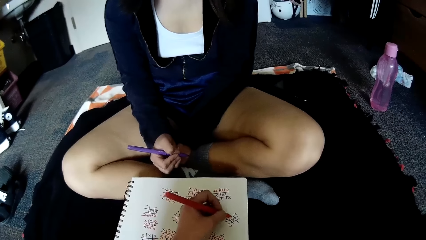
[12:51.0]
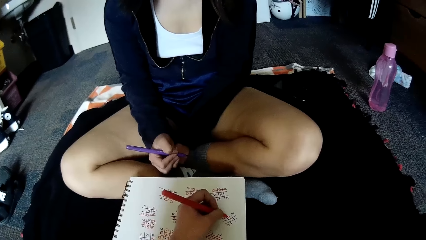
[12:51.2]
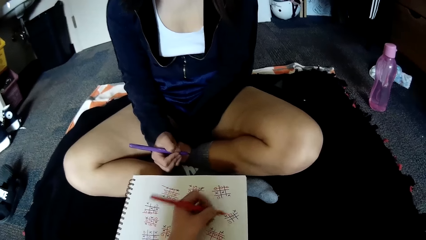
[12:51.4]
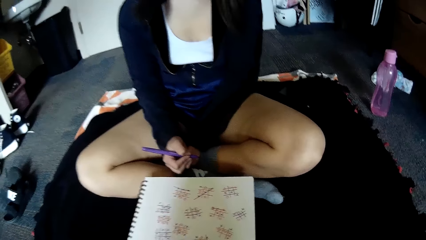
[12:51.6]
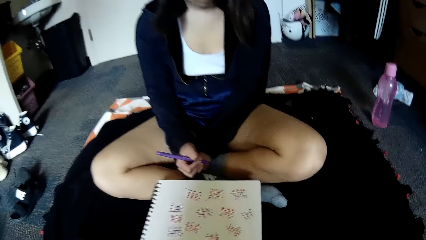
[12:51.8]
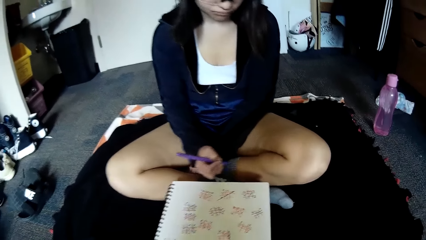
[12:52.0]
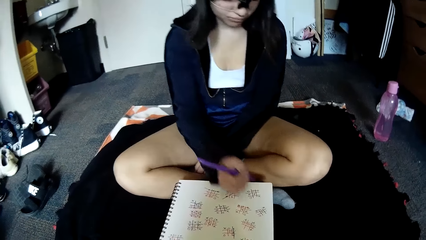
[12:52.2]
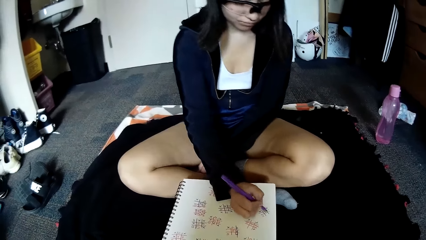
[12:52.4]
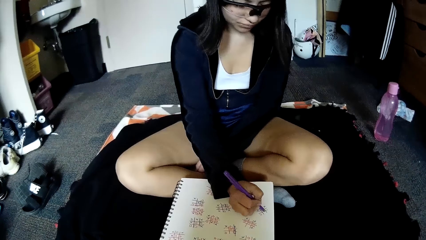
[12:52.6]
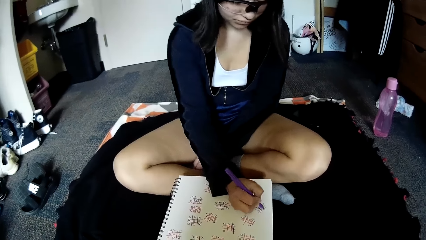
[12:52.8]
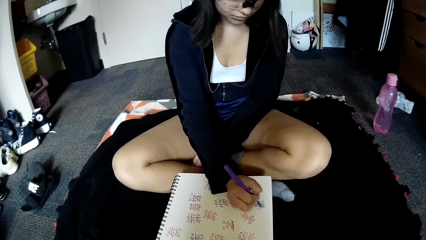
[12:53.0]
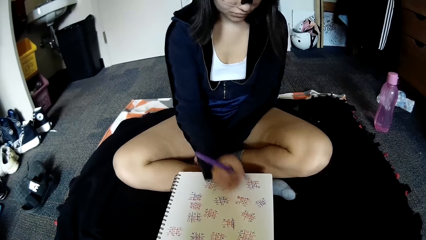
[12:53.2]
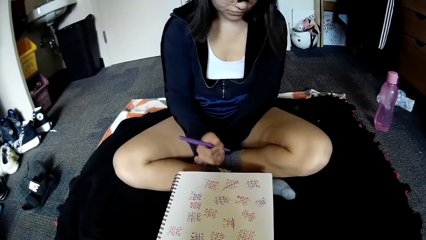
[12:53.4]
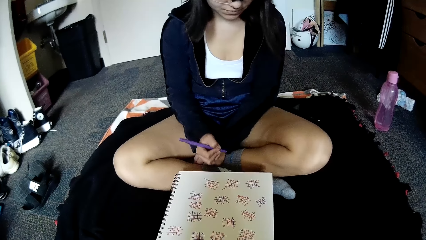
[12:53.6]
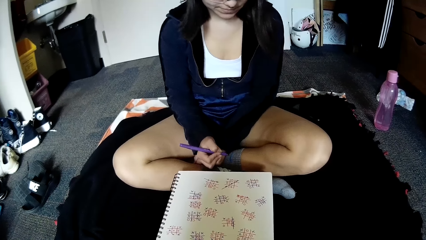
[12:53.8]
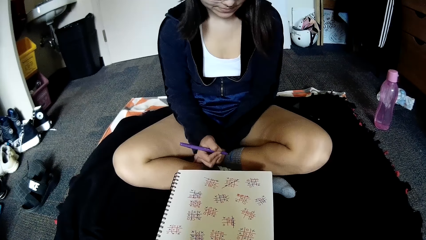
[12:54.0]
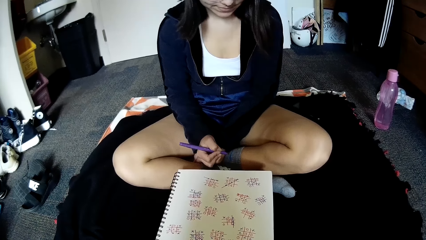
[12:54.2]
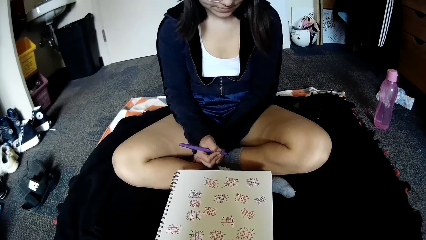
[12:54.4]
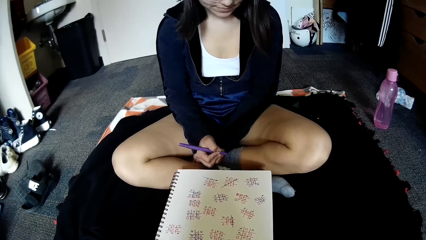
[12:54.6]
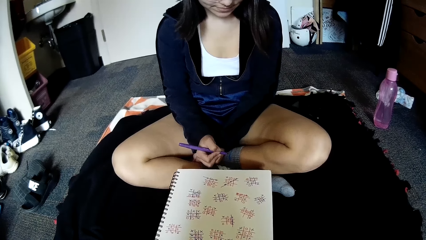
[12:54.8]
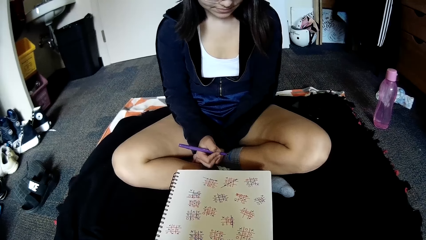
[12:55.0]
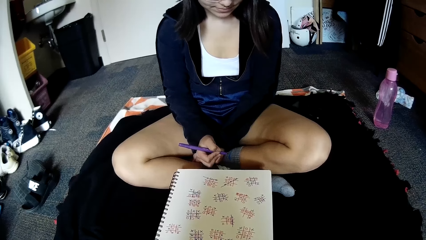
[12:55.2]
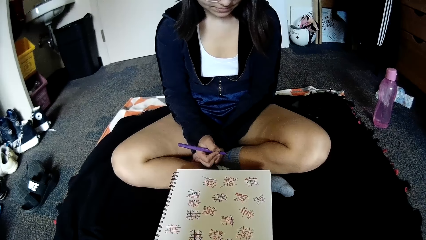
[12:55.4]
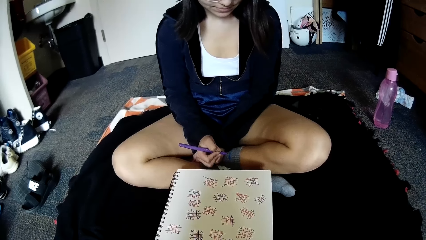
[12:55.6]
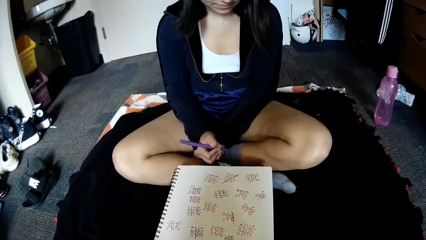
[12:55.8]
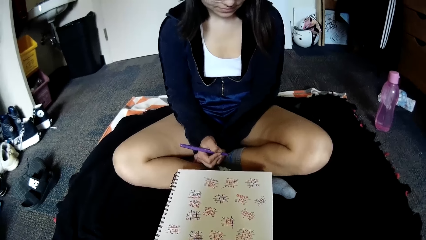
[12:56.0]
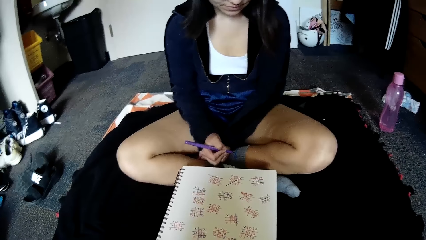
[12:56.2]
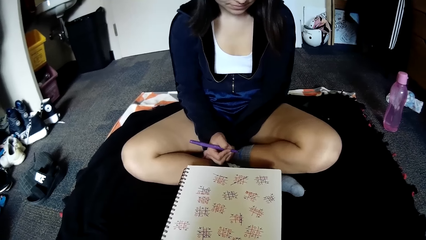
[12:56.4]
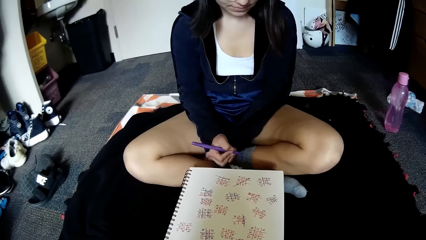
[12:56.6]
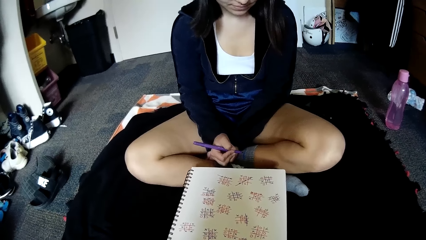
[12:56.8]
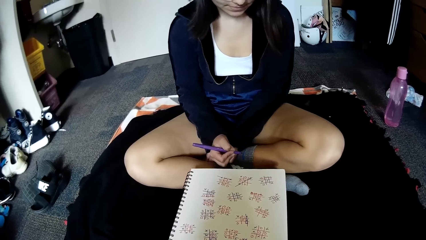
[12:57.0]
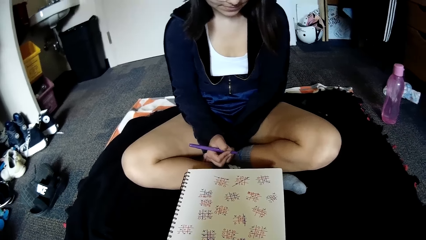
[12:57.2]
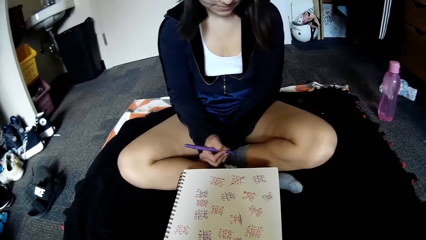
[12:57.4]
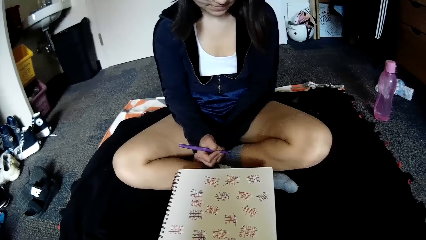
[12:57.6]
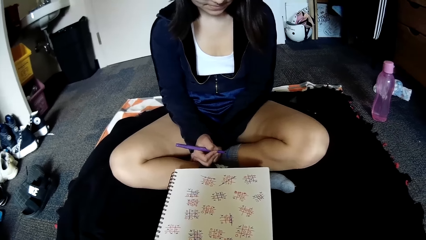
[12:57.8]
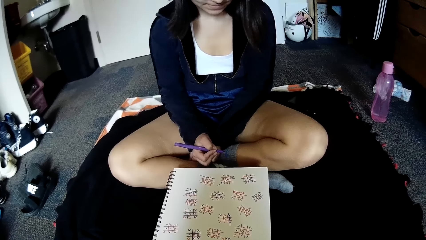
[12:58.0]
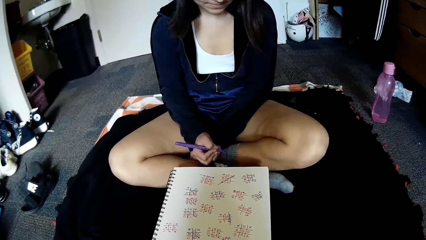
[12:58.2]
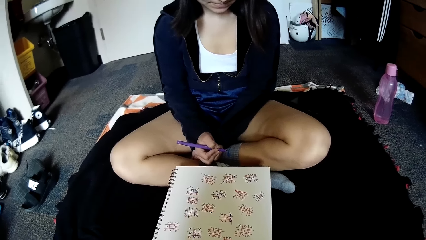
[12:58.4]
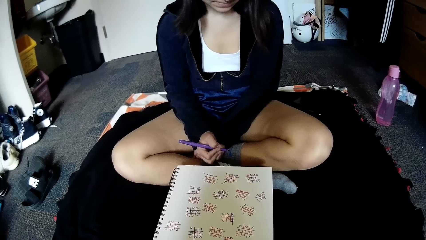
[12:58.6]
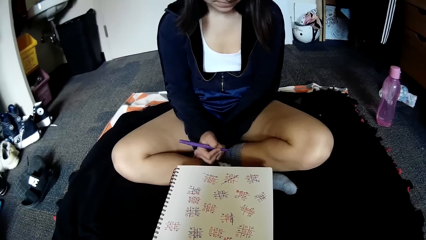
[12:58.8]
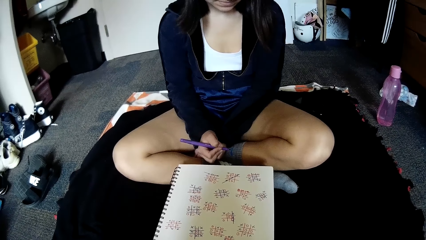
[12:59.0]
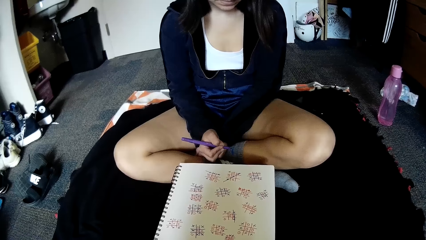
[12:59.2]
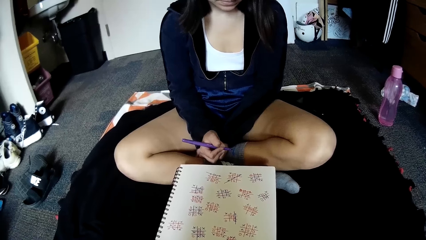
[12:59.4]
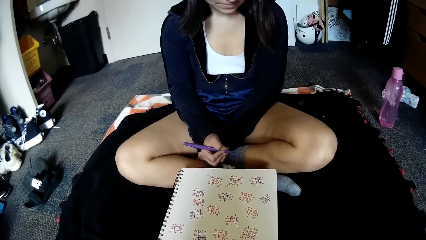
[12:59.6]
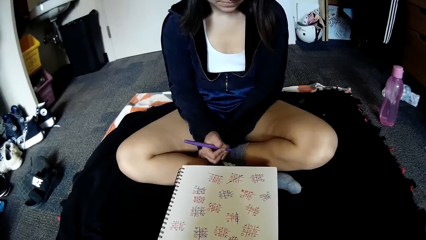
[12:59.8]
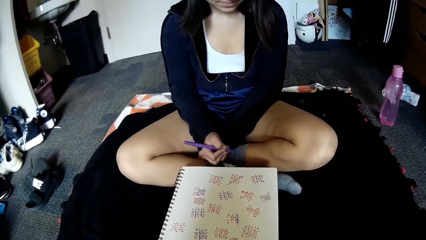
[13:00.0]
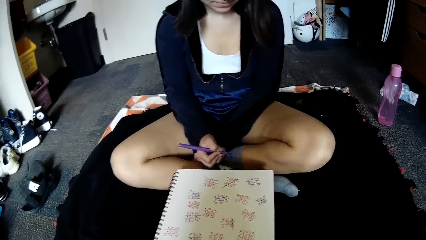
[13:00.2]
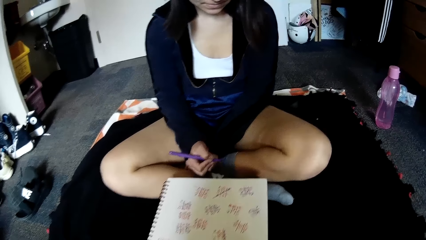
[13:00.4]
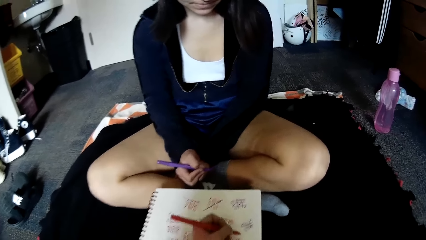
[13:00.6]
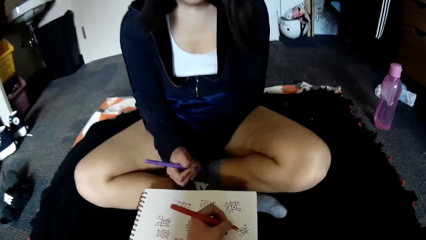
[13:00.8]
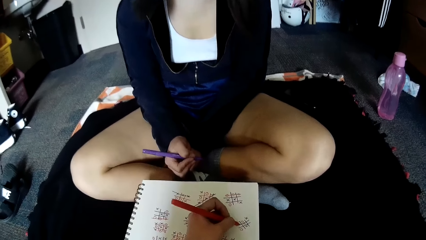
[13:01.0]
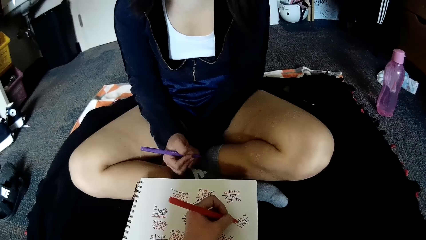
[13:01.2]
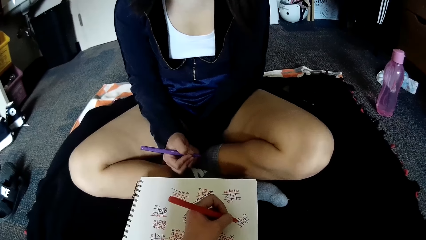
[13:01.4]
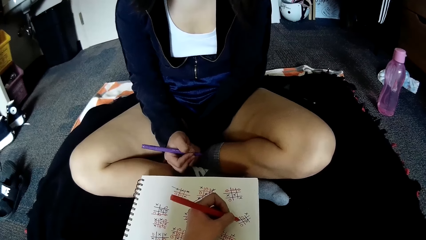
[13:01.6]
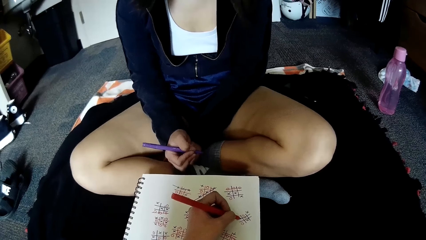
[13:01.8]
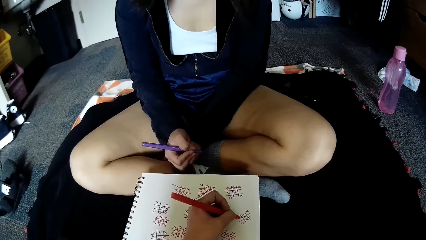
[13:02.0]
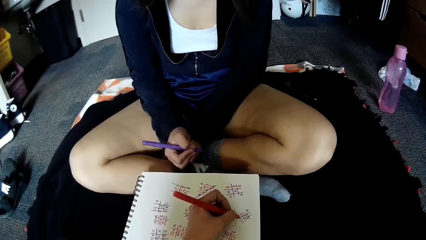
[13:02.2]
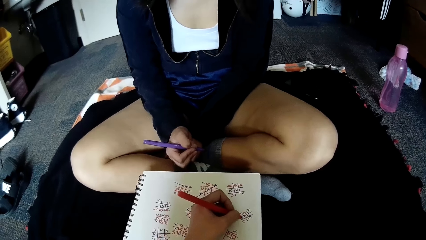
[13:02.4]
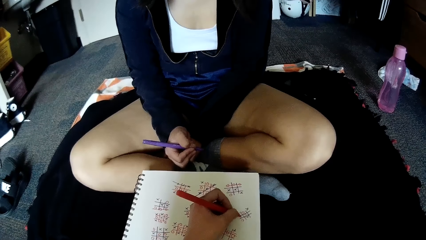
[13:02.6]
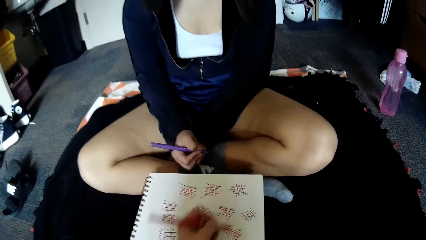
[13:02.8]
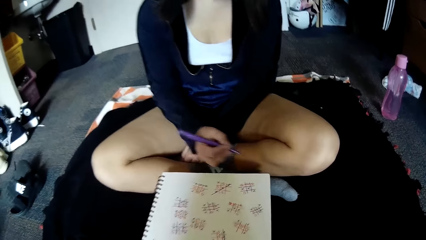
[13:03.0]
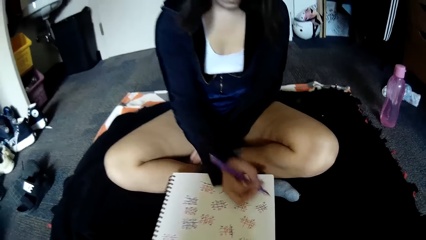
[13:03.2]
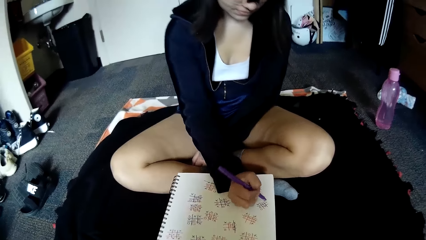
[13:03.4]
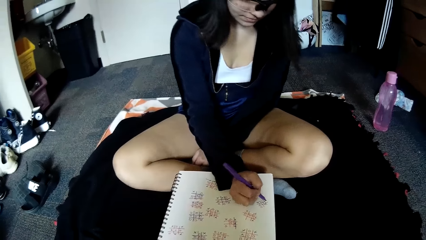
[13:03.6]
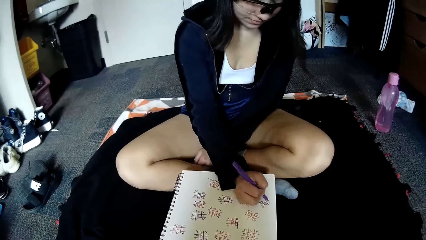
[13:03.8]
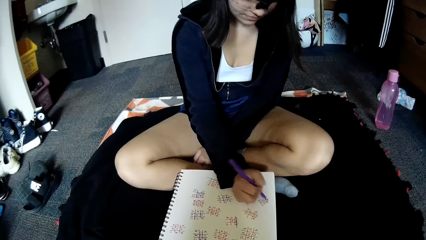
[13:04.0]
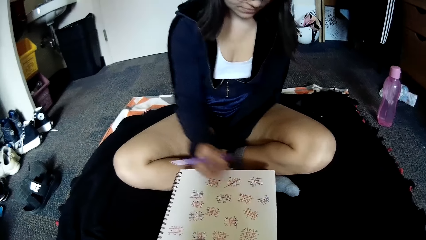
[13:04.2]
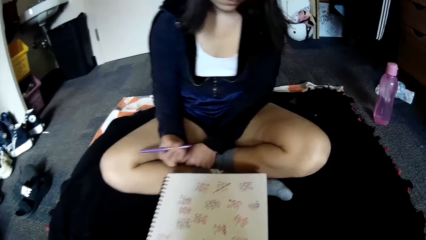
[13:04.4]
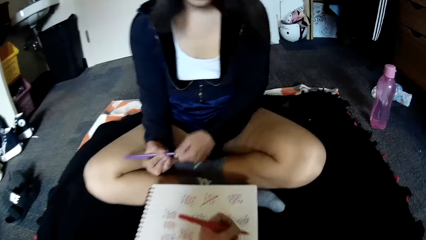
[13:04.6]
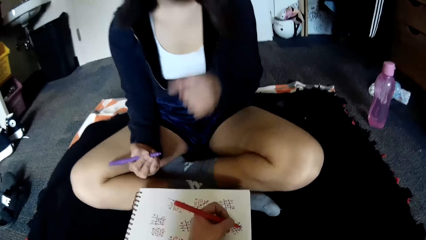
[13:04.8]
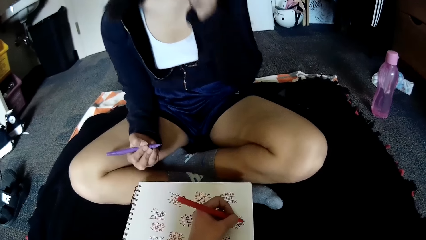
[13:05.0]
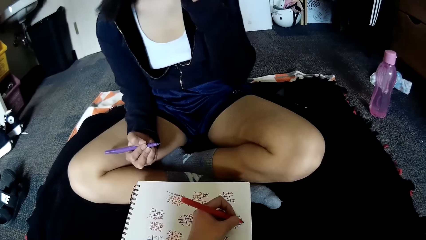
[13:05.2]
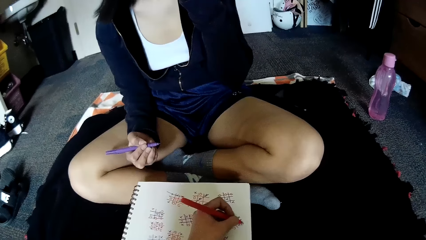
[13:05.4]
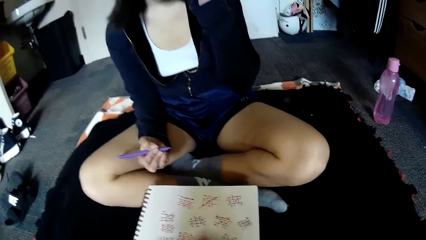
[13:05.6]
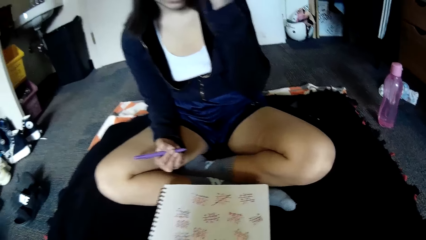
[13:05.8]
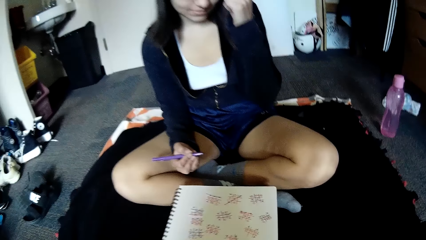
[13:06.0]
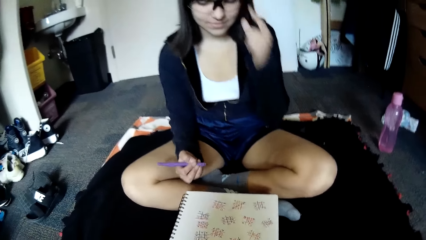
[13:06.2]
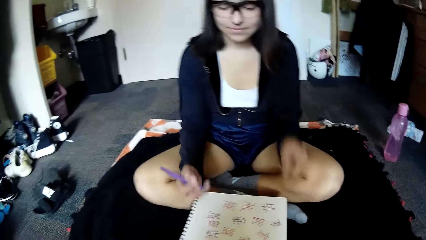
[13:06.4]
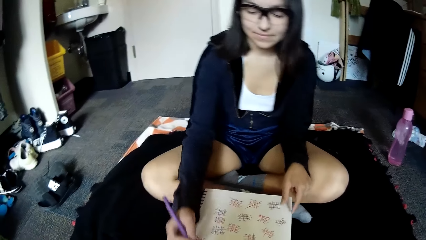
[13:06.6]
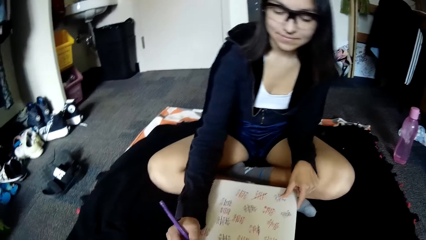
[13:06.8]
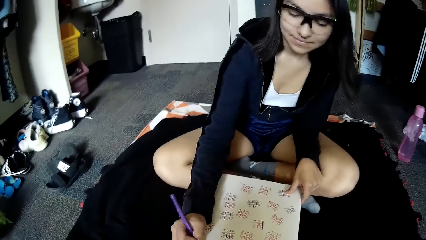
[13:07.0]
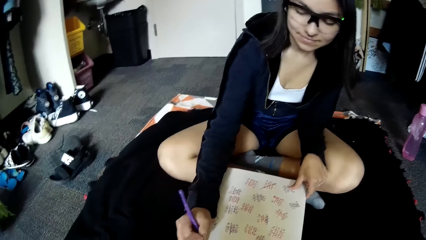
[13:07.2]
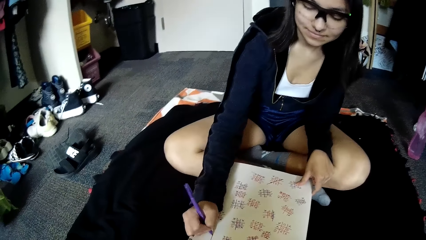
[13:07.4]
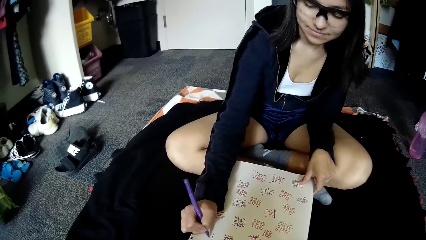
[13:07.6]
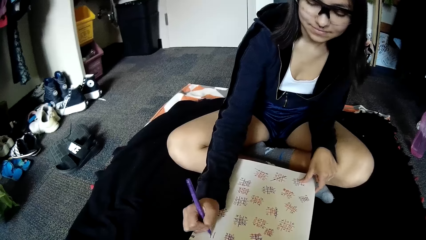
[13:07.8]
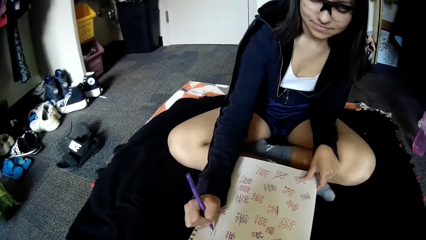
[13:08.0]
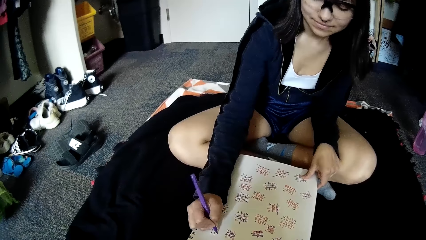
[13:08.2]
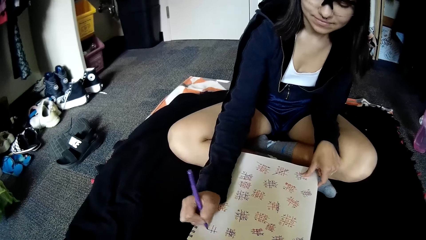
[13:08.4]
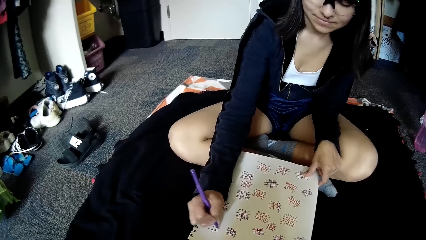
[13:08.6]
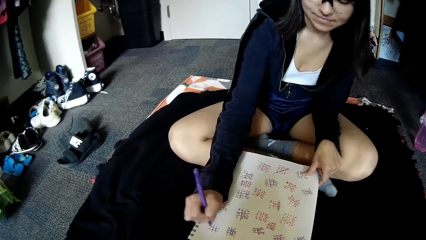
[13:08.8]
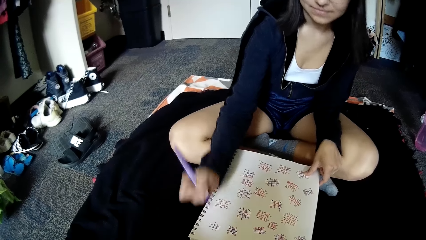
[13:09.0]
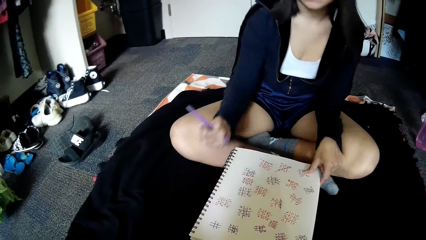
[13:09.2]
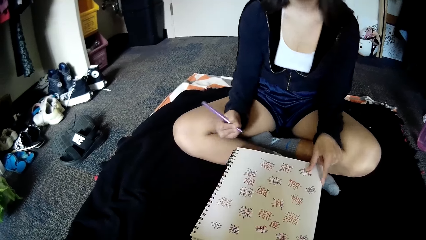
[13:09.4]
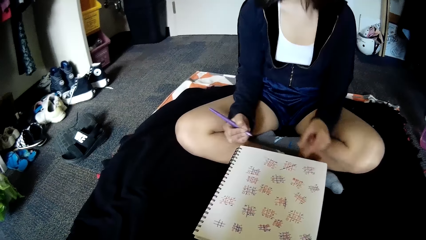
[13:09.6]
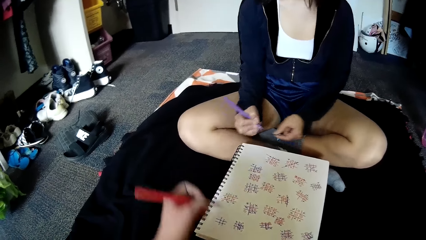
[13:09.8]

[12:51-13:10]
The camera wearer writes on the book. A woman writes on the book. The camera wearer writes on the book. The woman writes on the book. The woman adjusts her glasses with her left hand. The camera wearer writes on the book. The woman writes on the book with the blue pen in her right hand.
